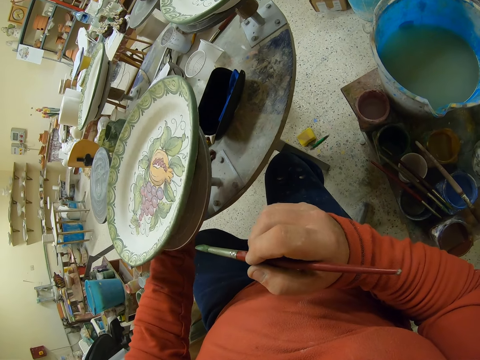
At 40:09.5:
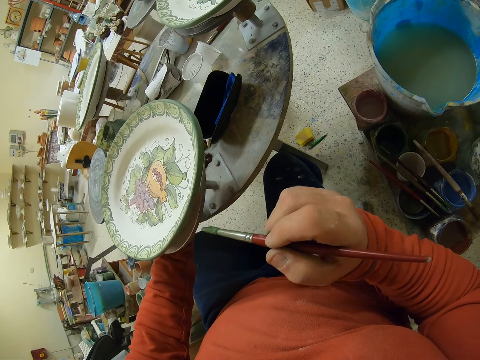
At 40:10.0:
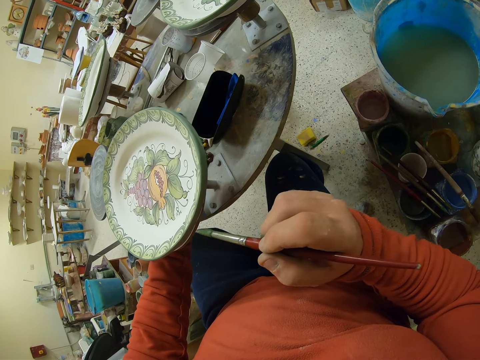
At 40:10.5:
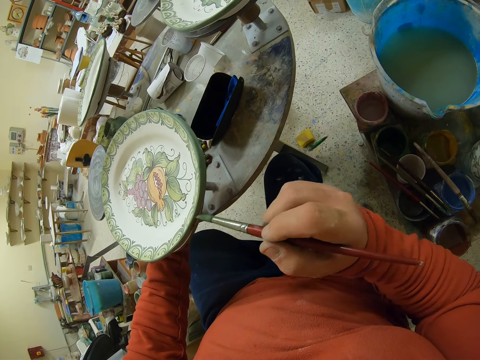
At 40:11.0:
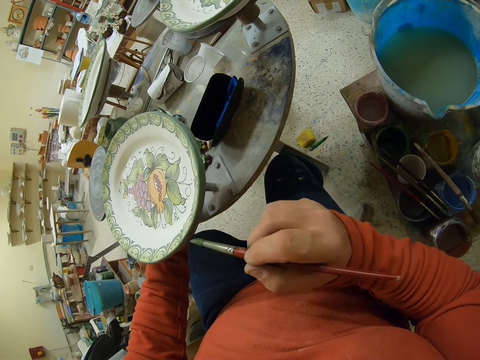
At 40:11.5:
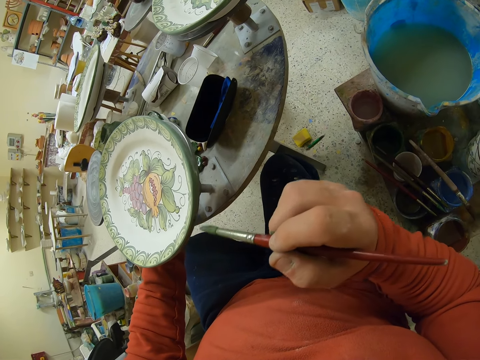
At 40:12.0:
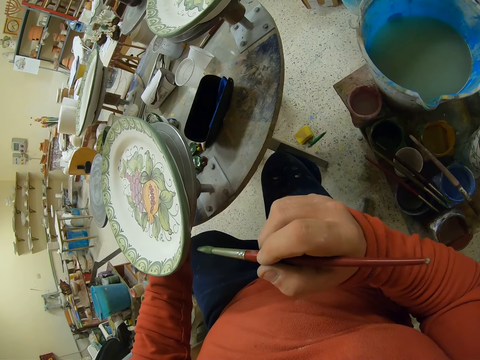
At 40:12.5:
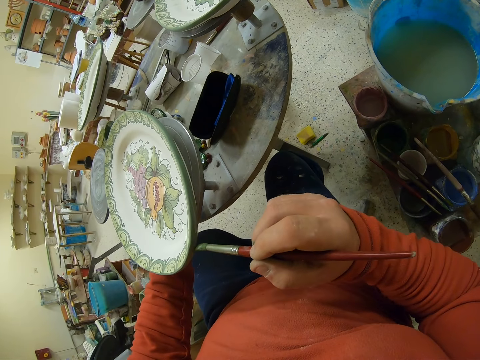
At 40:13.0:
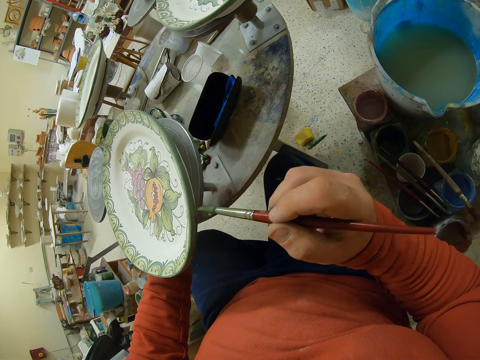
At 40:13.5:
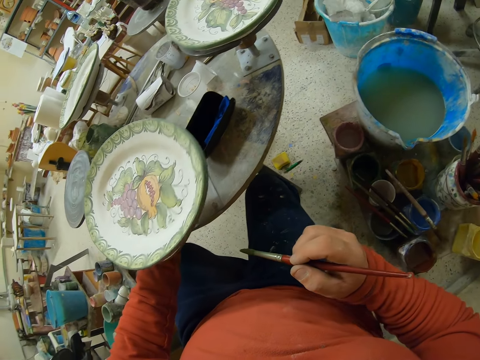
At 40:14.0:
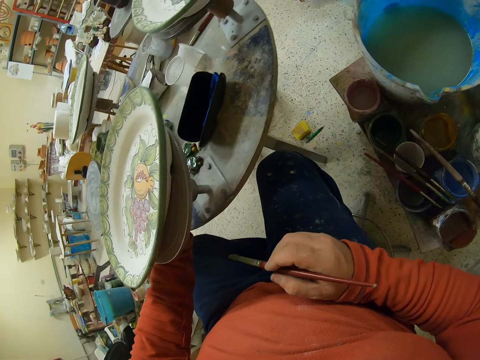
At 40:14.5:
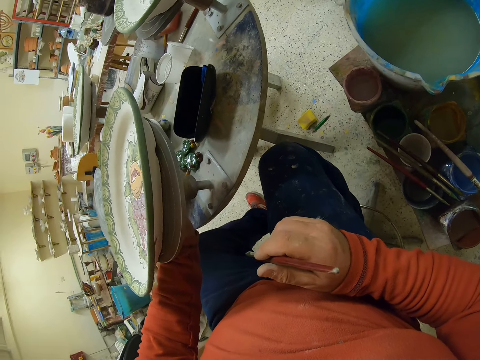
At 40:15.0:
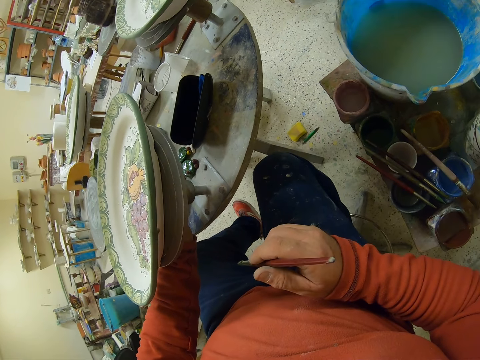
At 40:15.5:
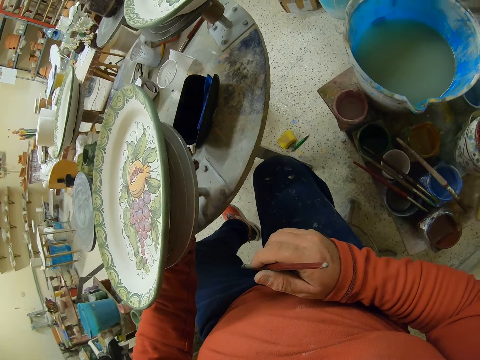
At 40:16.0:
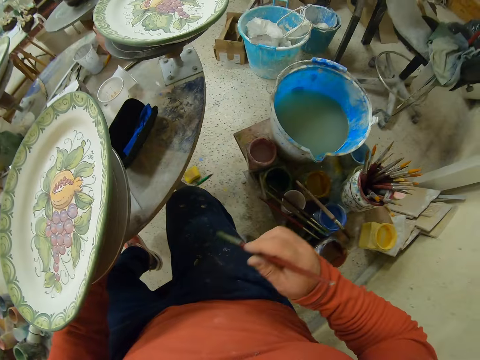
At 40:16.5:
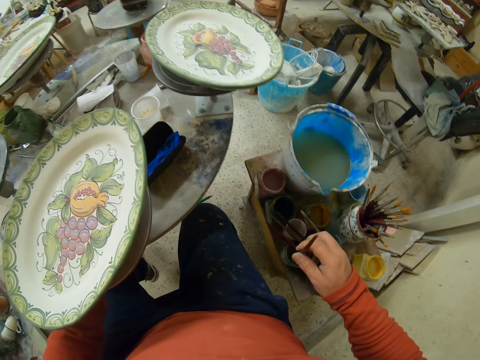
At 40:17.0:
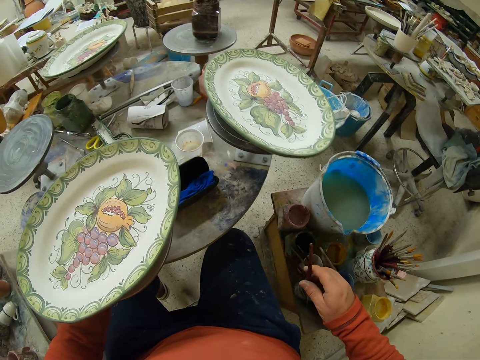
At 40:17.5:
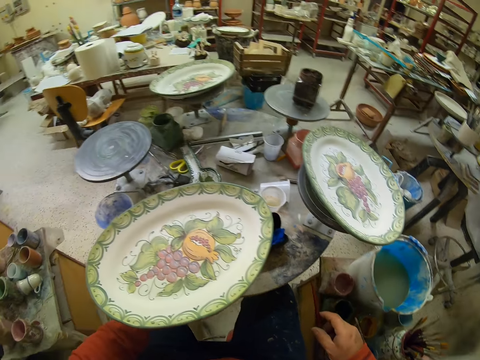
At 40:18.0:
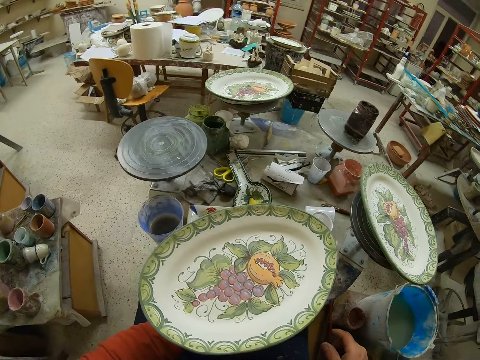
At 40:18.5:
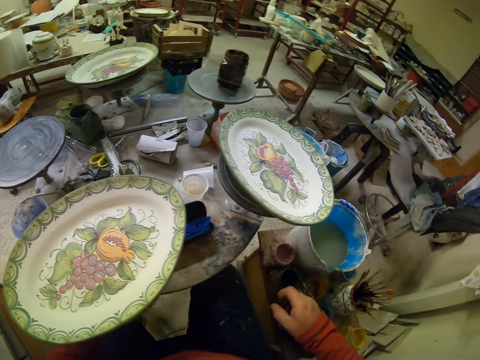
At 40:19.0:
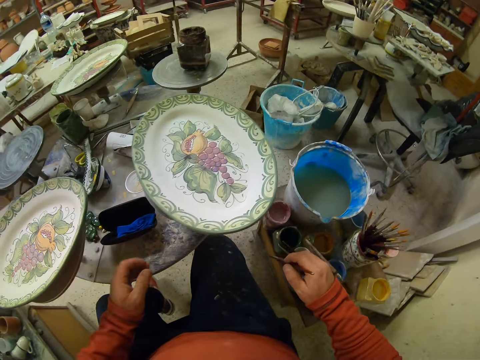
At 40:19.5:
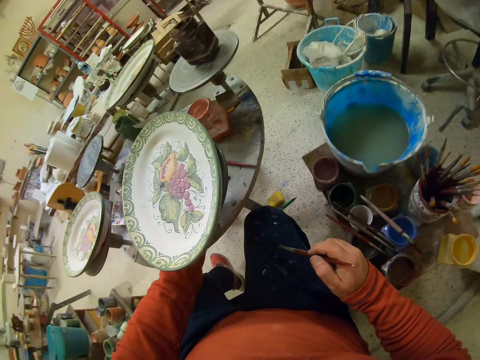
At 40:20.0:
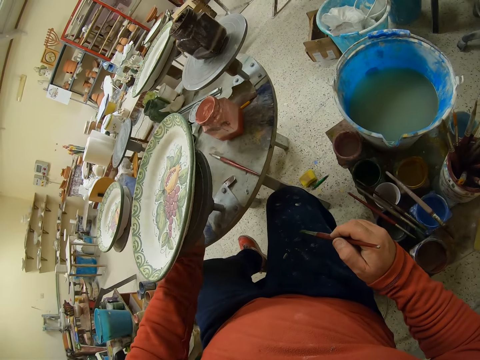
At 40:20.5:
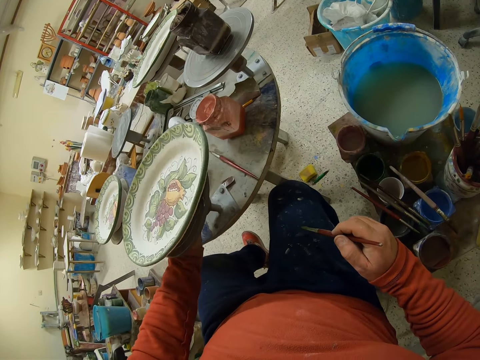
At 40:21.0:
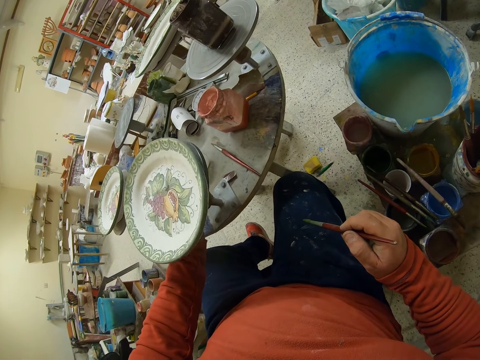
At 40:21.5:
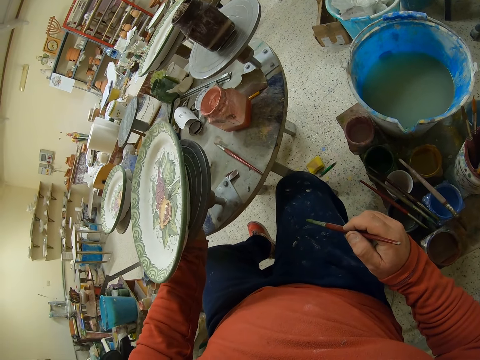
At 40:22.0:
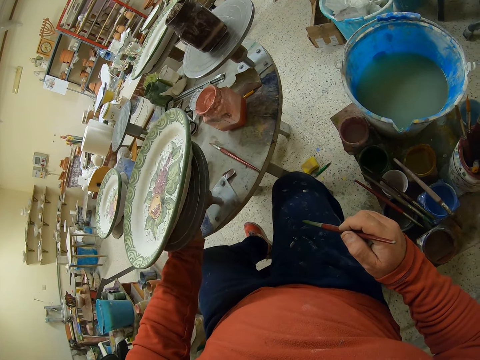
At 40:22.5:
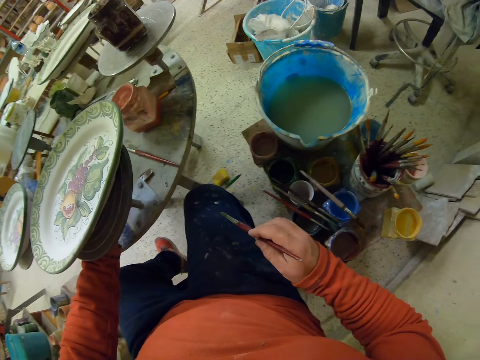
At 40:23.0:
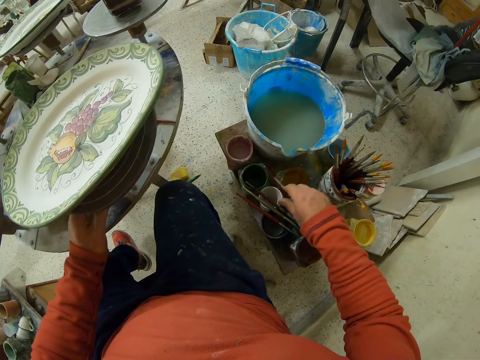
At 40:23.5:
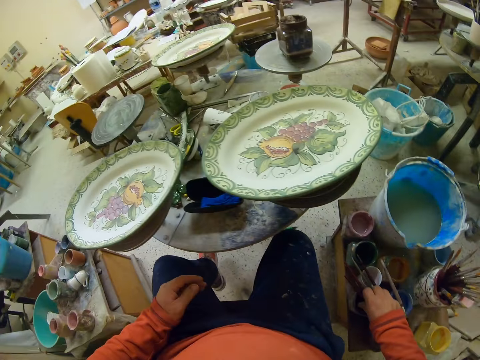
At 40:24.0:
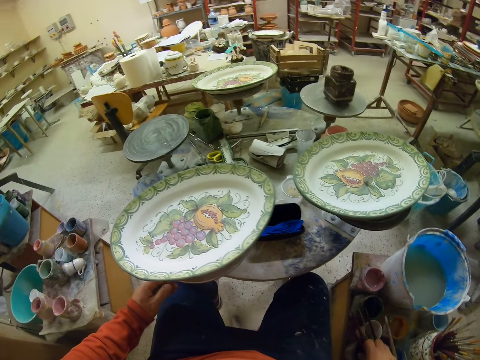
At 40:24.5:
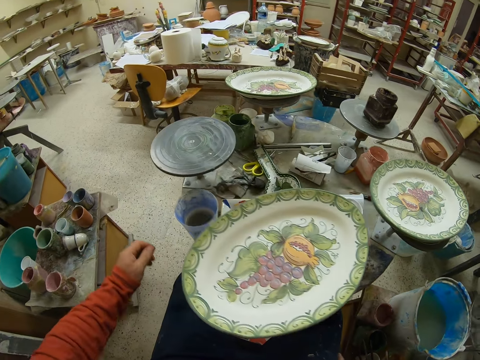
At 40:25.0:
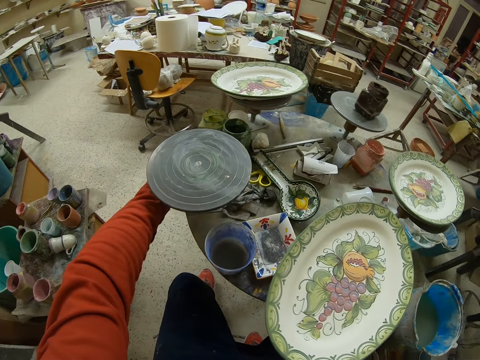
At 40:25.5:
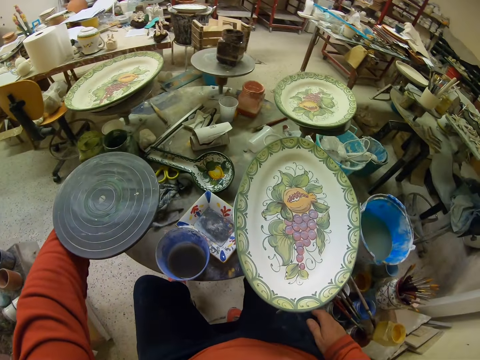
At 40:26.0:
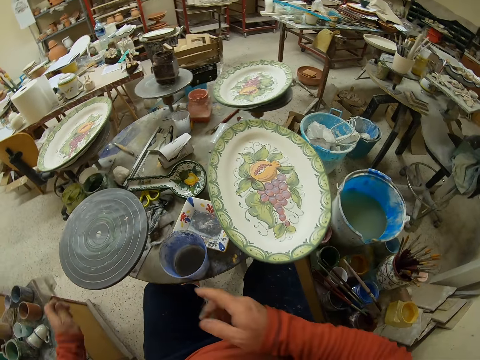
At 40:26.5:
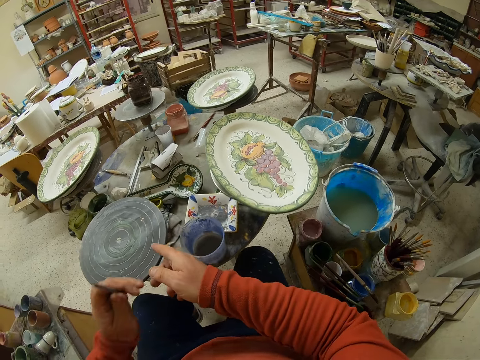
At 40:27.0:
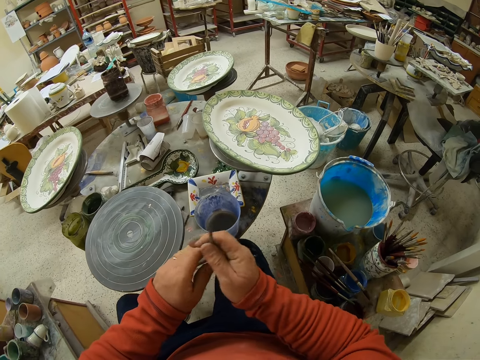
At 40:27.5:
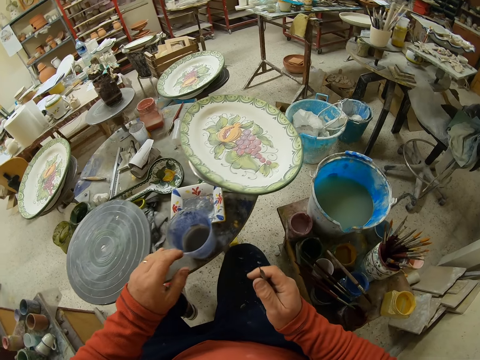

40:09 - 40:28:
The camera wearer dips the brush in the paint. They rotate the table. They tilt the plate stand. They put down the brush. They pick up something.

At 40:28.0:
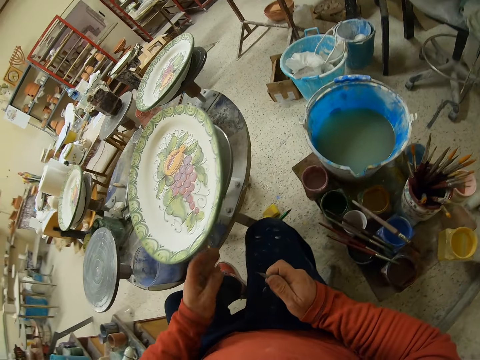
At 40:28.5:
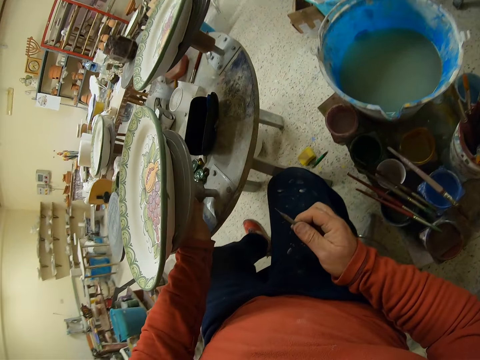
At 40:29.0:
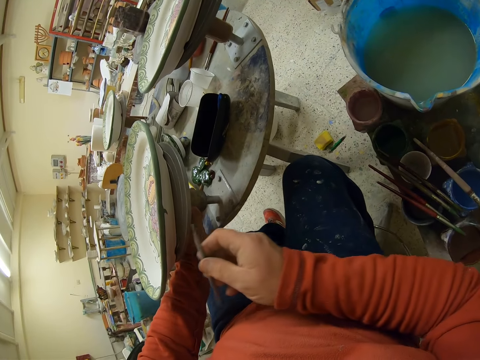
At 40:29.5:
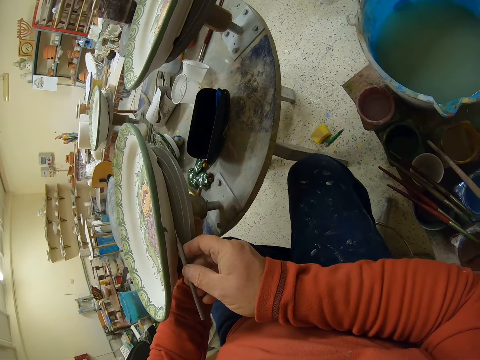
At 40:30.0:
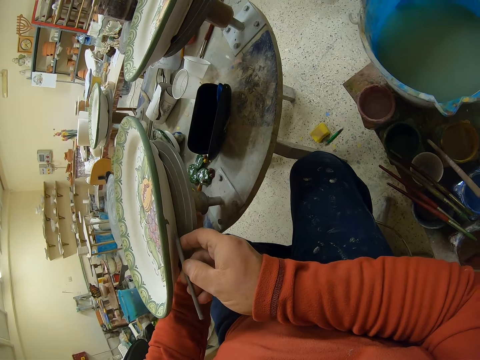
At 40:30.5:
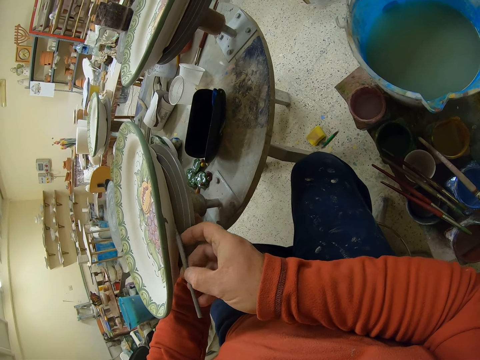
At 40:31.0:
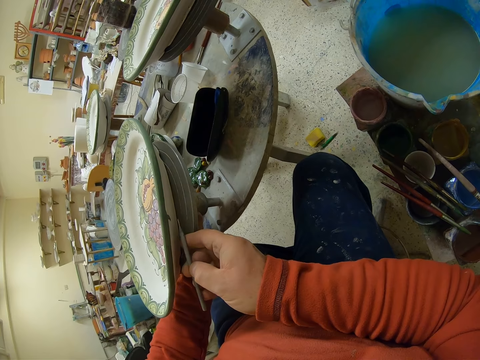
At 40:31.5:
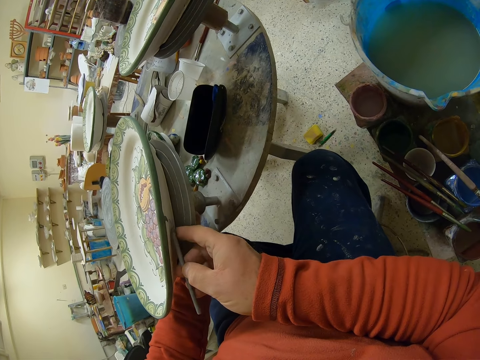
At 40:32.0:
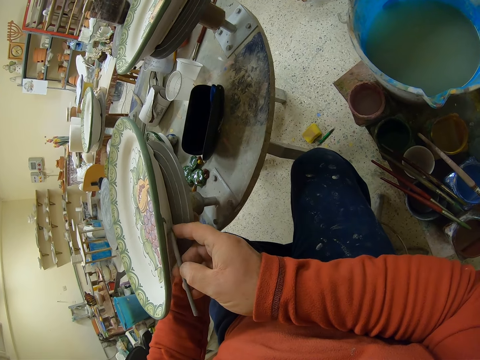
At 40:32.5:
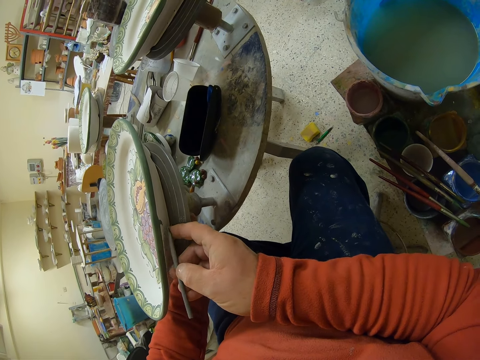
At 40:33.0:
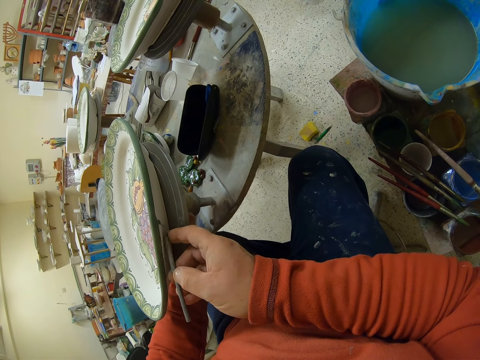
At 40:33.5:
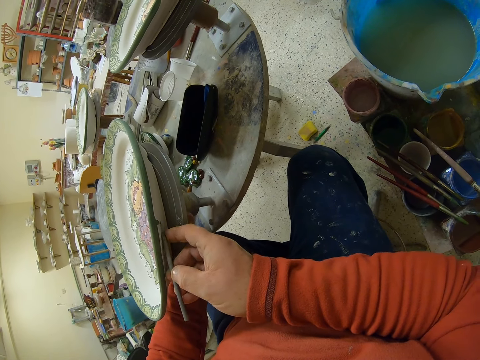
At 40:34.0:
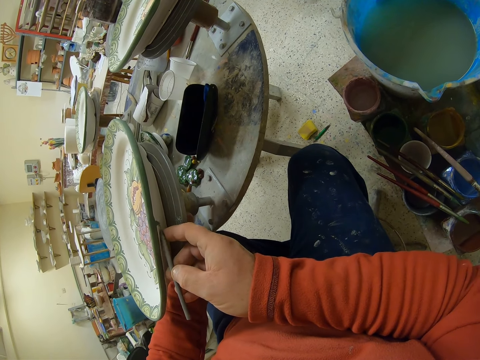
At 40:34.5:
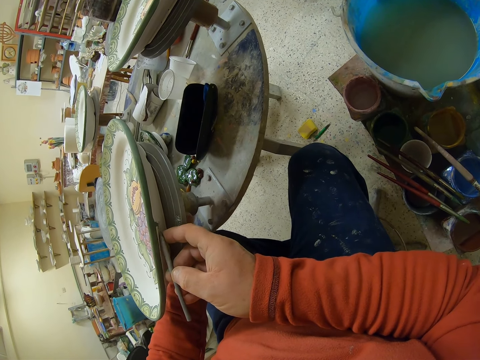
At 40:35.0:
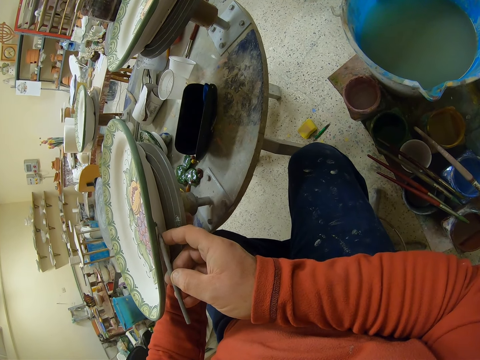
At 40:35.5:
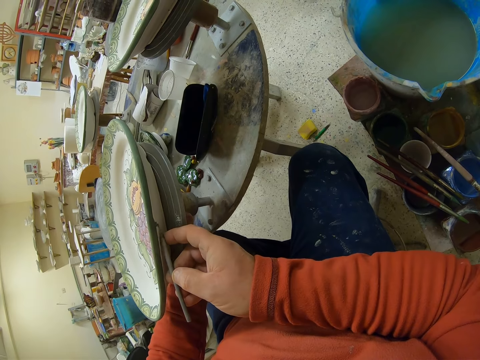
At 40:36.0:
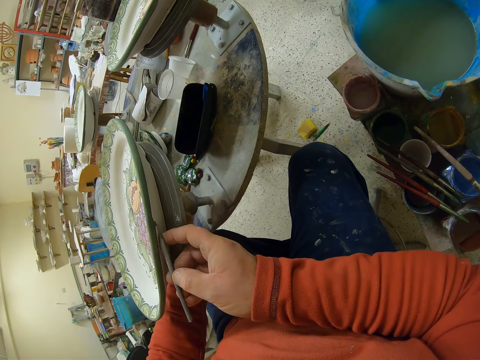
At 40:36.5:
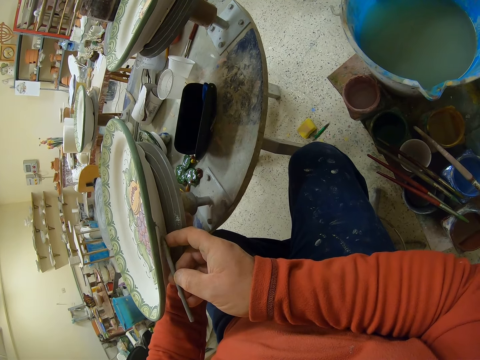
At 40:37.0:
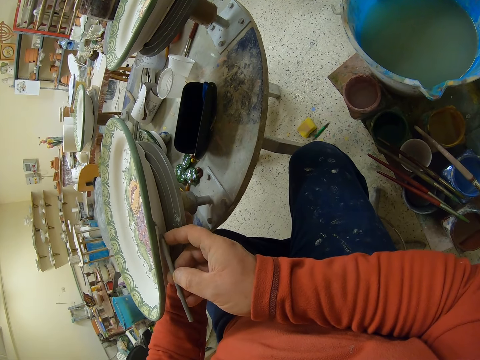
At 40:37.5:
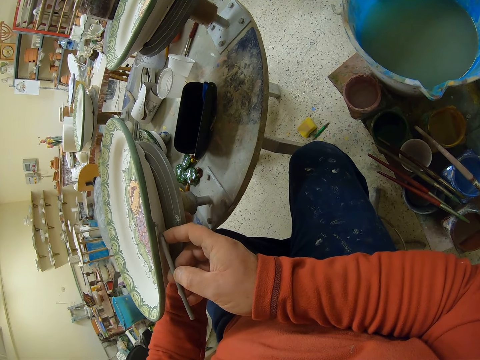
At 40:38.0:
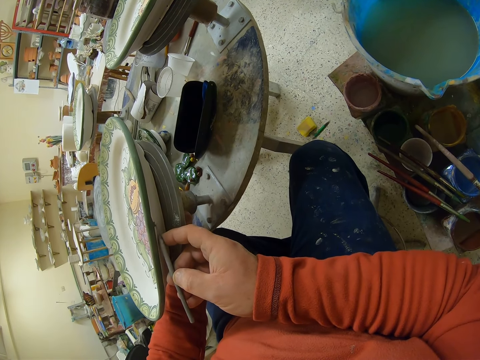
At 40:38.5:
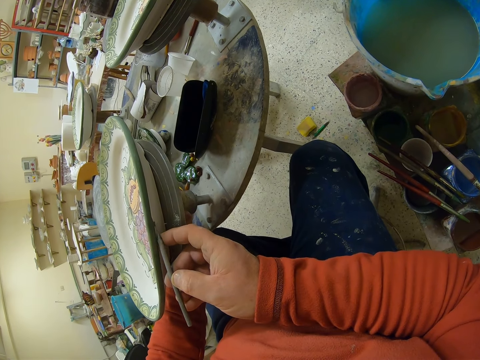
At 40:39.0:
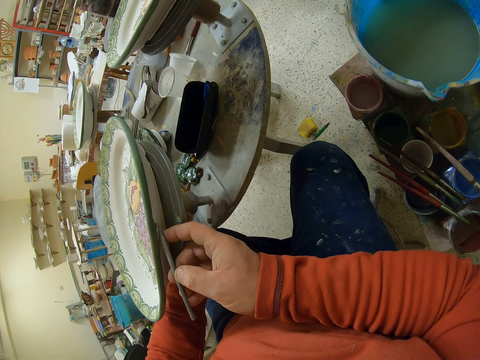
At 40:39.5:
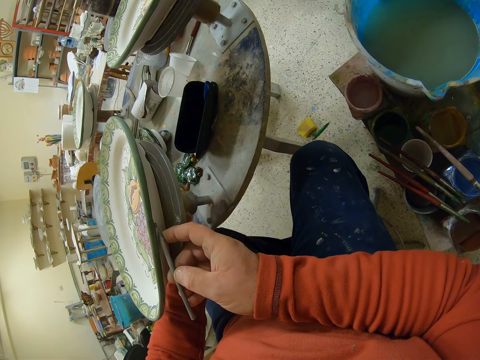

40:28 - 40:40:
The camera wearer scratches the plate. They remove paint.
